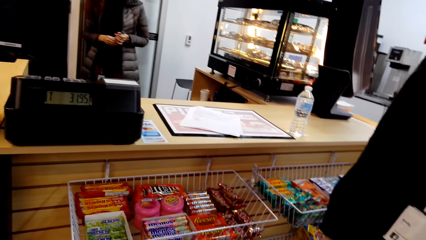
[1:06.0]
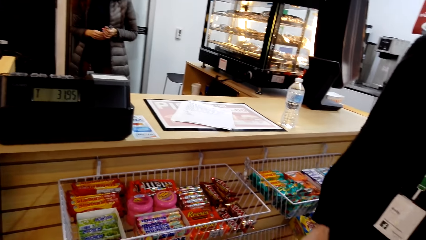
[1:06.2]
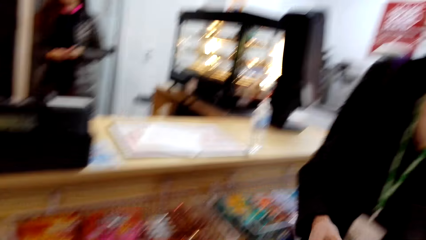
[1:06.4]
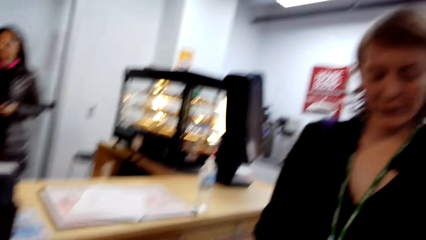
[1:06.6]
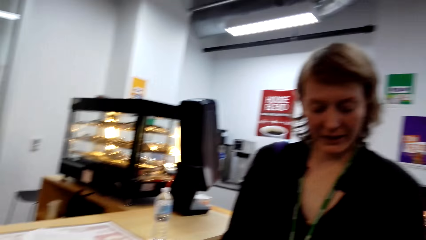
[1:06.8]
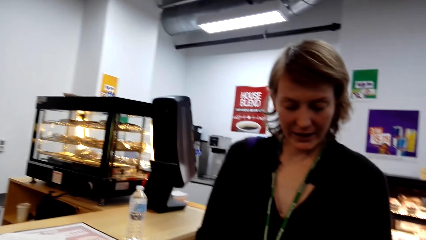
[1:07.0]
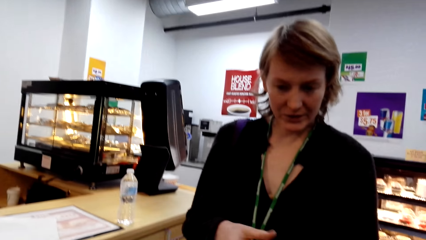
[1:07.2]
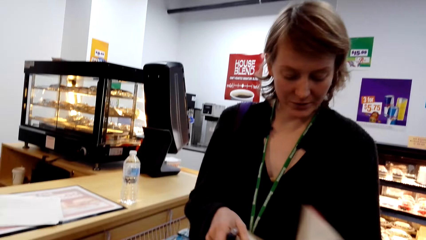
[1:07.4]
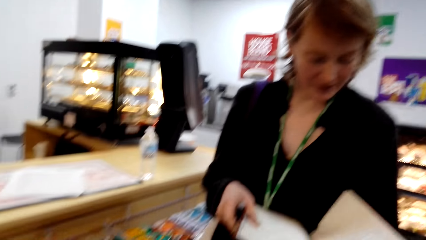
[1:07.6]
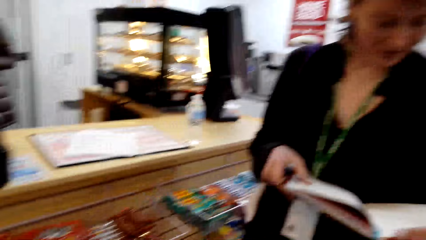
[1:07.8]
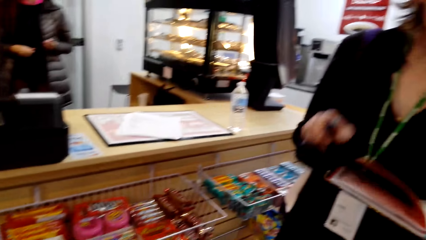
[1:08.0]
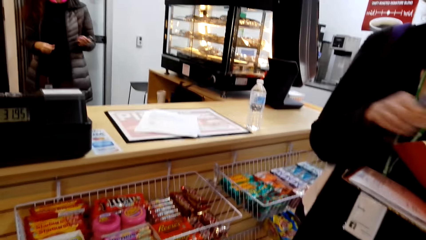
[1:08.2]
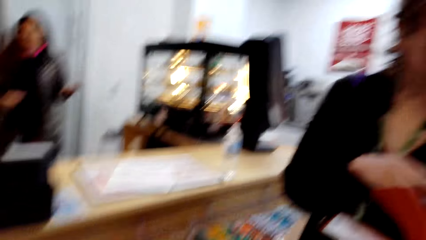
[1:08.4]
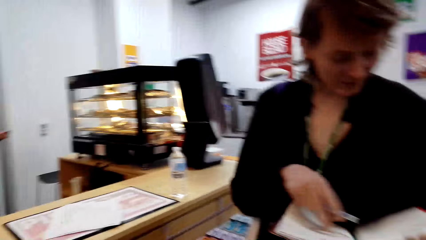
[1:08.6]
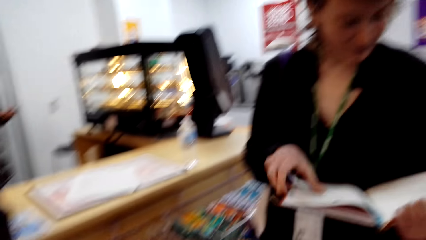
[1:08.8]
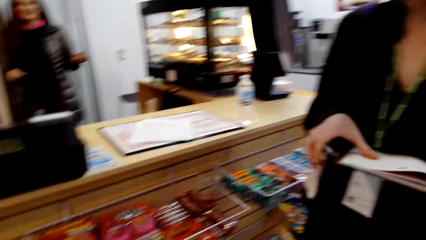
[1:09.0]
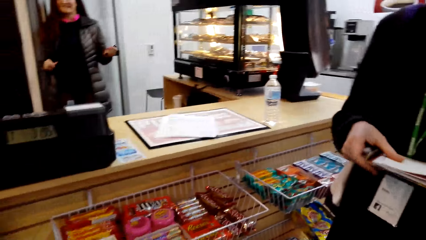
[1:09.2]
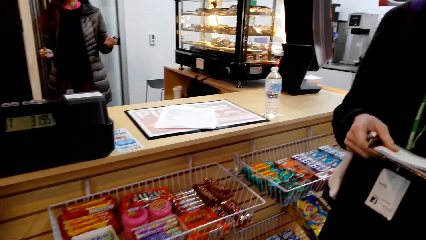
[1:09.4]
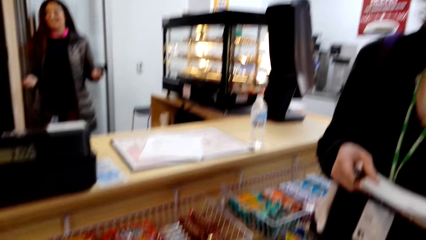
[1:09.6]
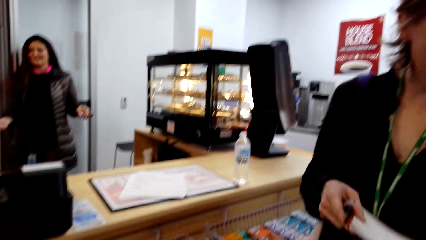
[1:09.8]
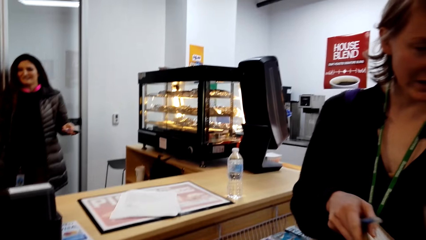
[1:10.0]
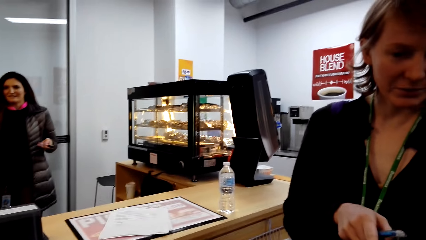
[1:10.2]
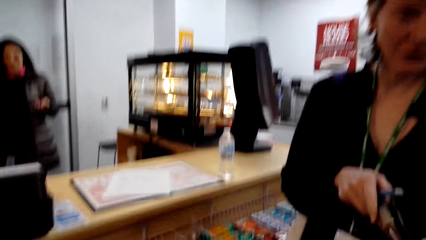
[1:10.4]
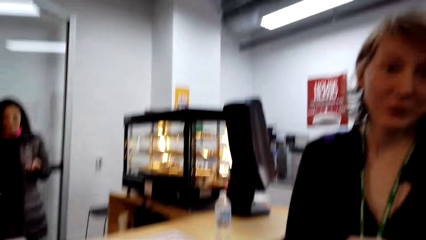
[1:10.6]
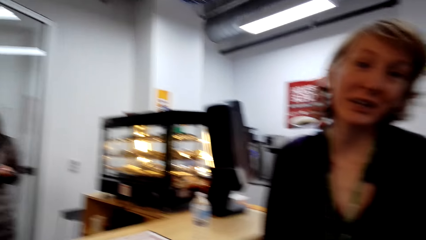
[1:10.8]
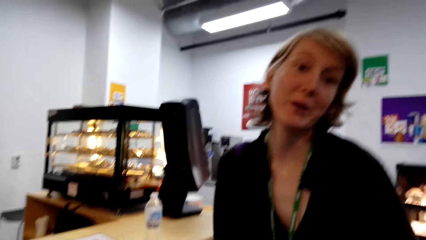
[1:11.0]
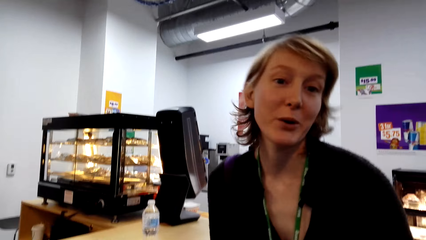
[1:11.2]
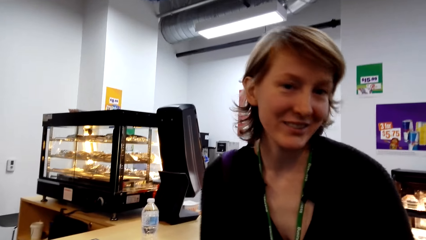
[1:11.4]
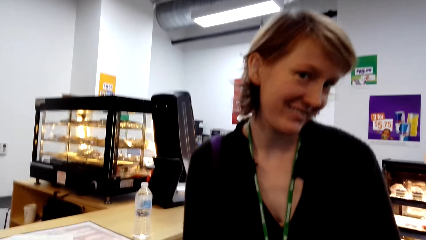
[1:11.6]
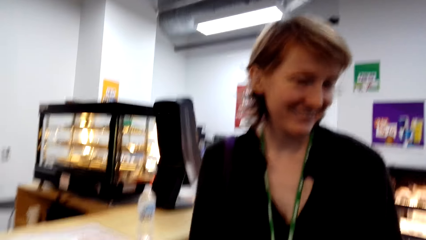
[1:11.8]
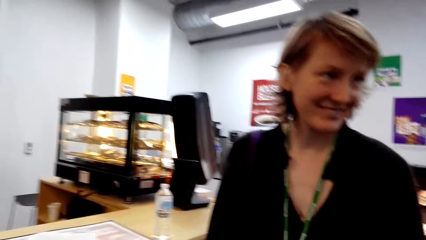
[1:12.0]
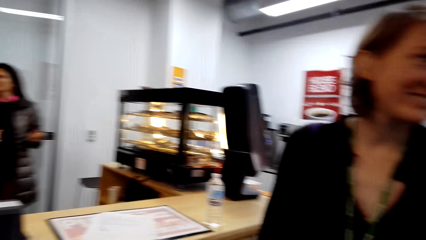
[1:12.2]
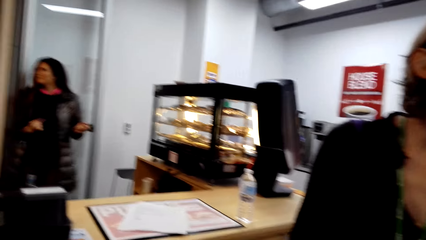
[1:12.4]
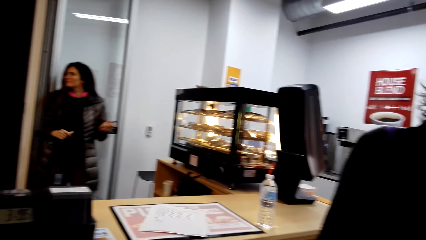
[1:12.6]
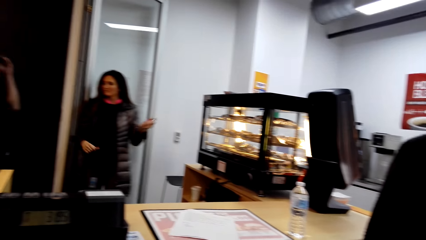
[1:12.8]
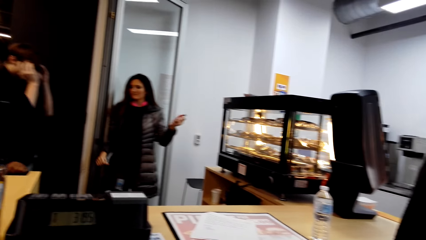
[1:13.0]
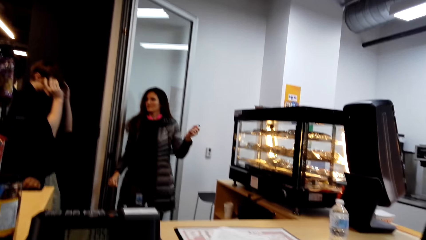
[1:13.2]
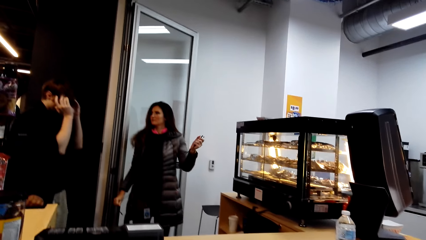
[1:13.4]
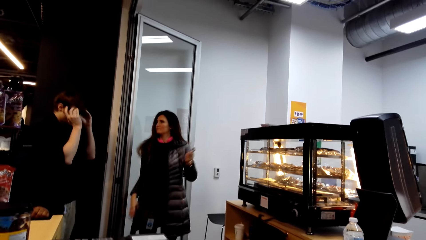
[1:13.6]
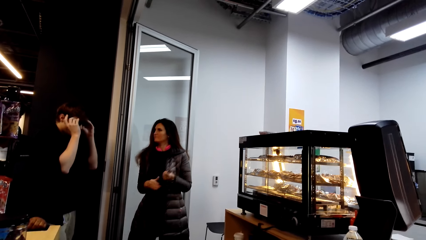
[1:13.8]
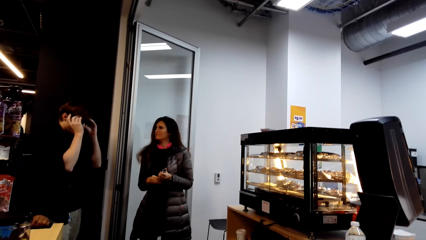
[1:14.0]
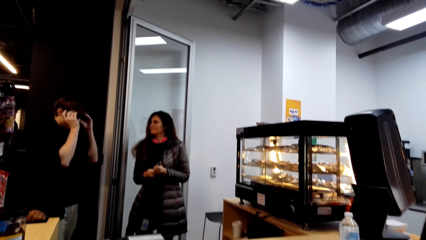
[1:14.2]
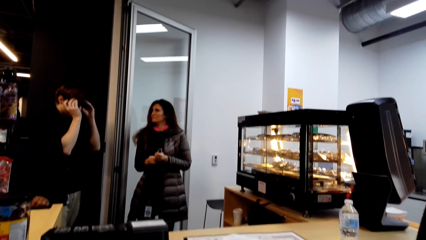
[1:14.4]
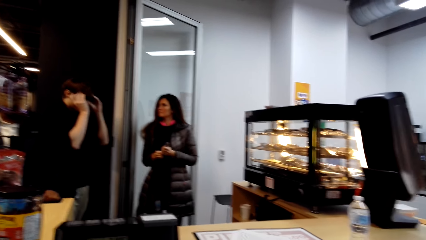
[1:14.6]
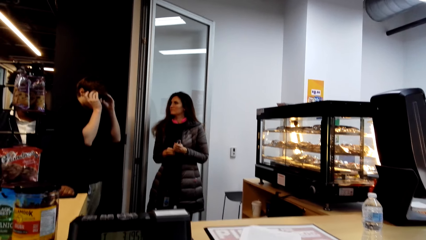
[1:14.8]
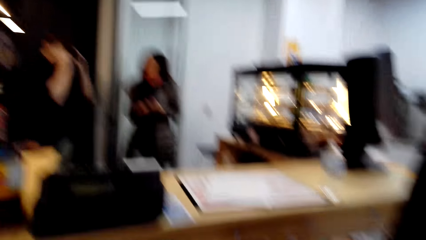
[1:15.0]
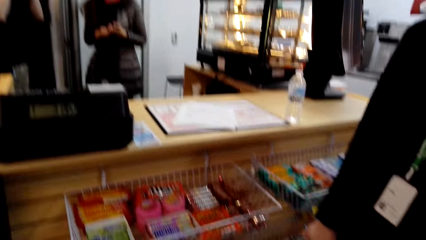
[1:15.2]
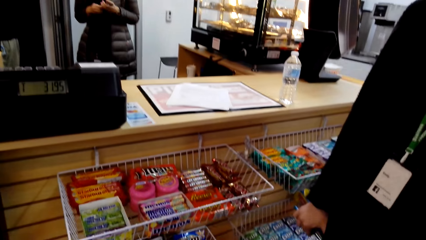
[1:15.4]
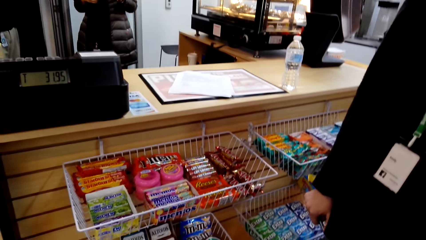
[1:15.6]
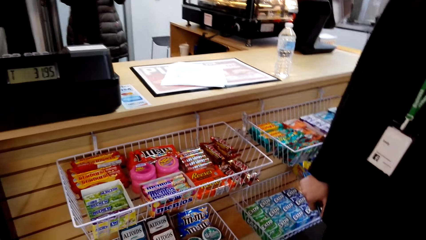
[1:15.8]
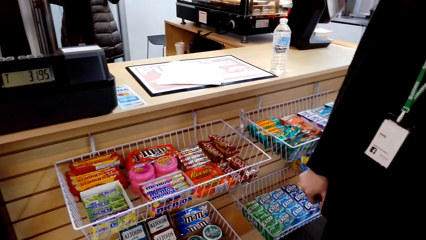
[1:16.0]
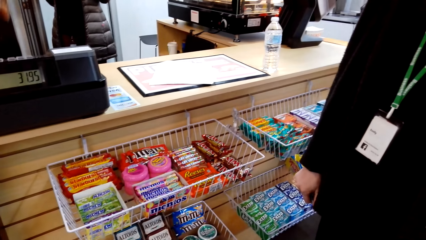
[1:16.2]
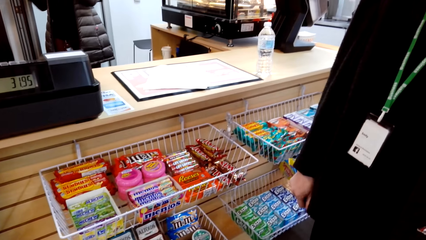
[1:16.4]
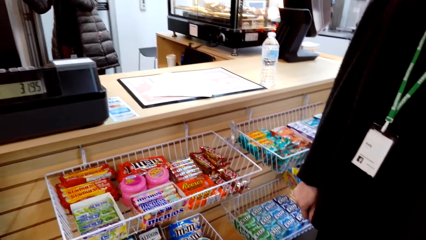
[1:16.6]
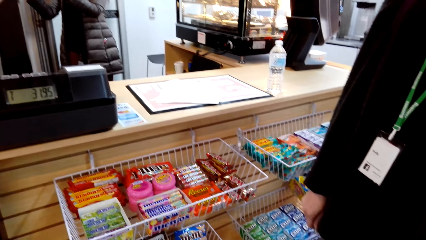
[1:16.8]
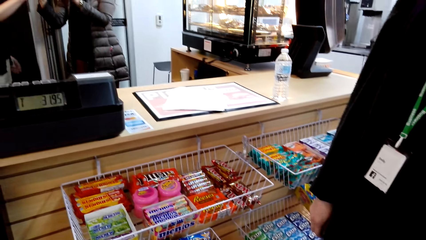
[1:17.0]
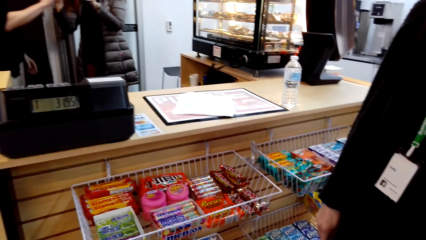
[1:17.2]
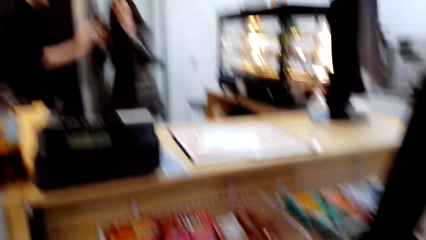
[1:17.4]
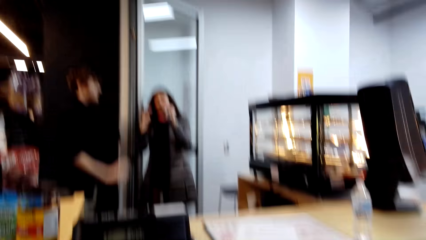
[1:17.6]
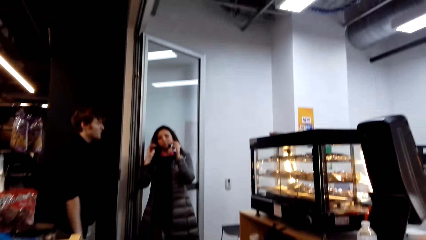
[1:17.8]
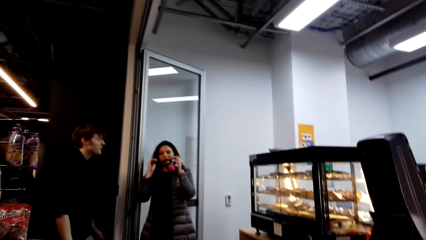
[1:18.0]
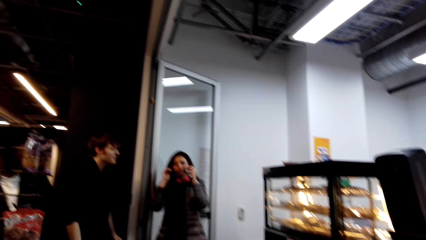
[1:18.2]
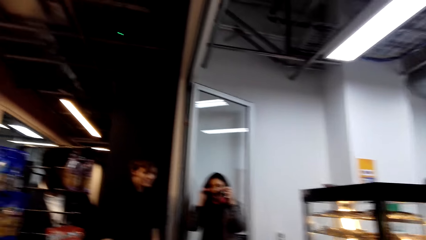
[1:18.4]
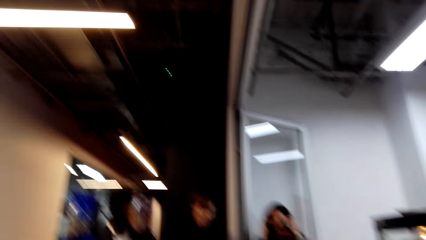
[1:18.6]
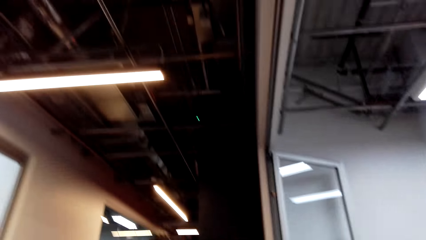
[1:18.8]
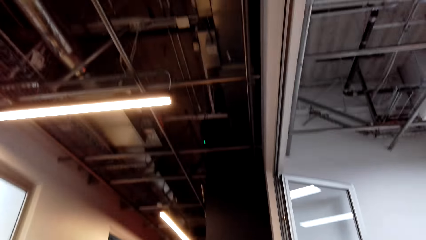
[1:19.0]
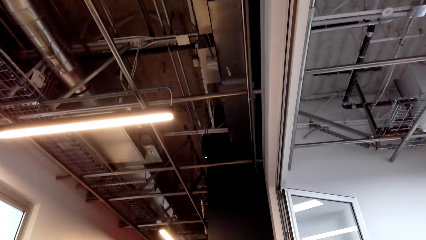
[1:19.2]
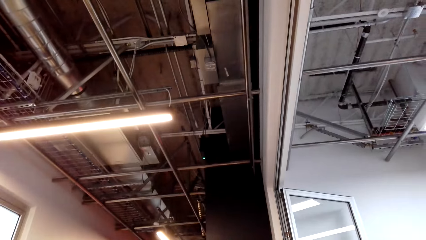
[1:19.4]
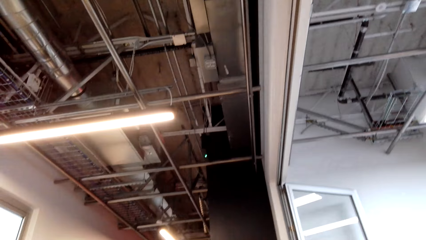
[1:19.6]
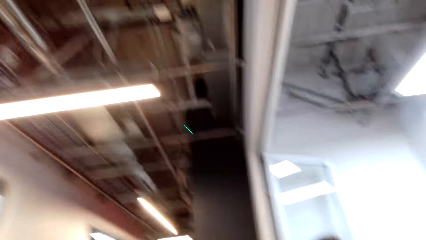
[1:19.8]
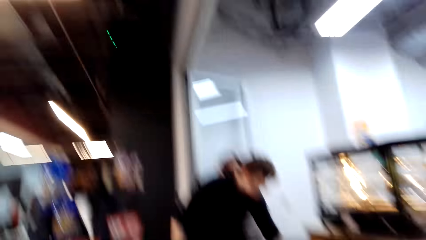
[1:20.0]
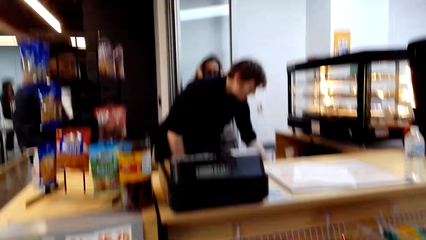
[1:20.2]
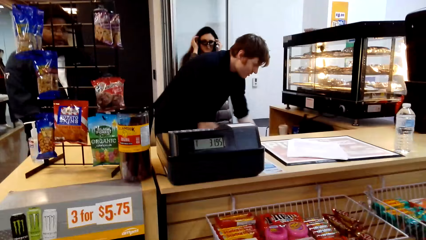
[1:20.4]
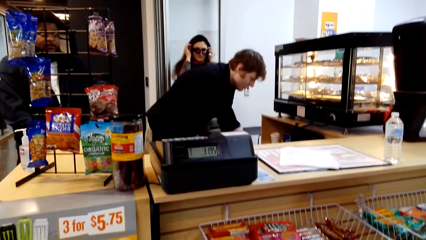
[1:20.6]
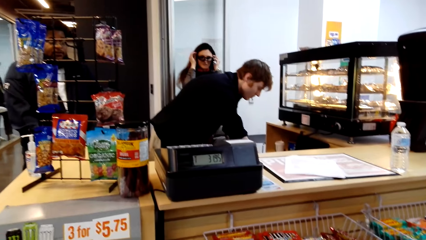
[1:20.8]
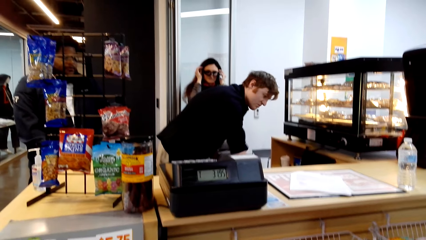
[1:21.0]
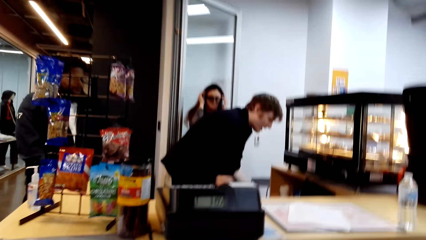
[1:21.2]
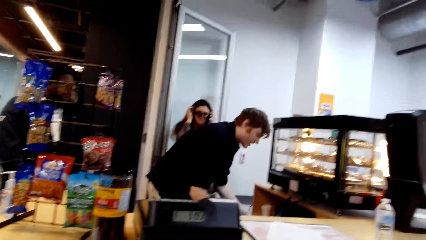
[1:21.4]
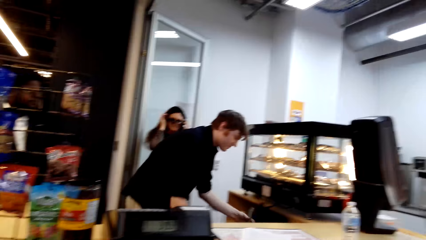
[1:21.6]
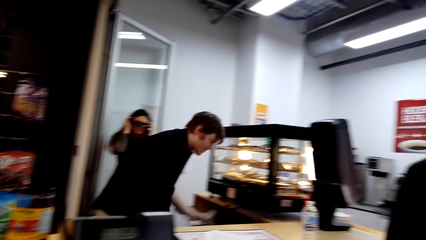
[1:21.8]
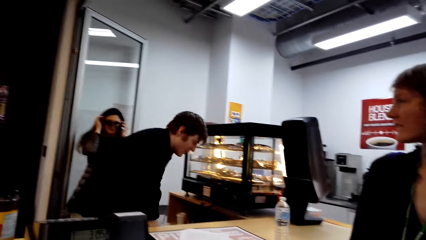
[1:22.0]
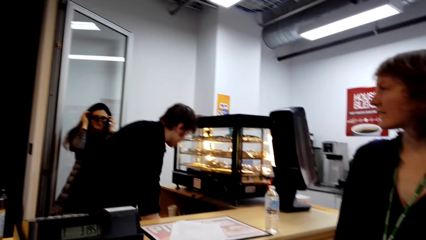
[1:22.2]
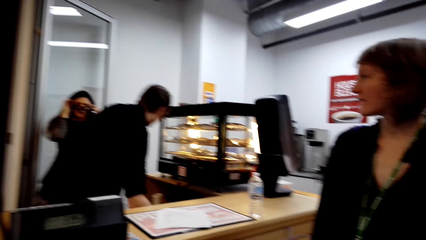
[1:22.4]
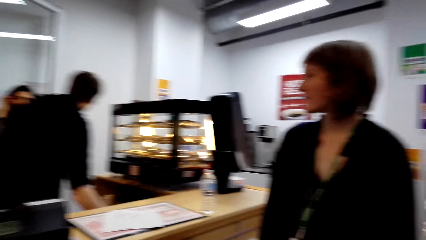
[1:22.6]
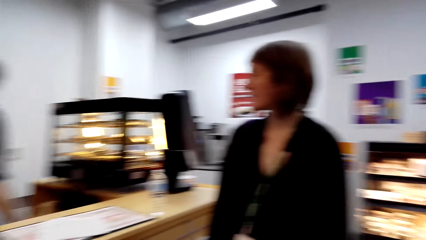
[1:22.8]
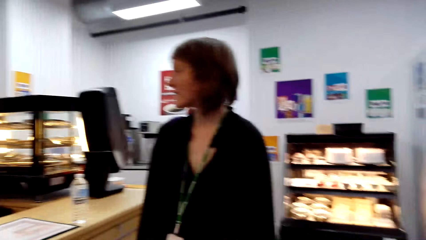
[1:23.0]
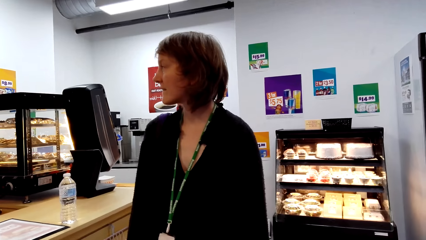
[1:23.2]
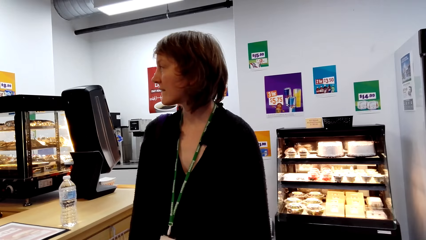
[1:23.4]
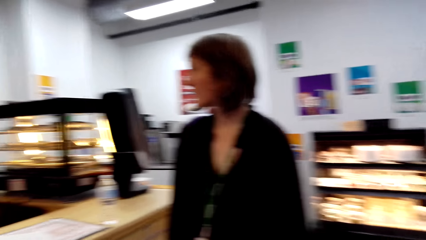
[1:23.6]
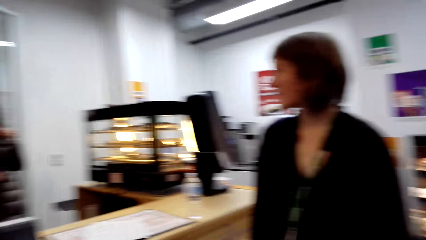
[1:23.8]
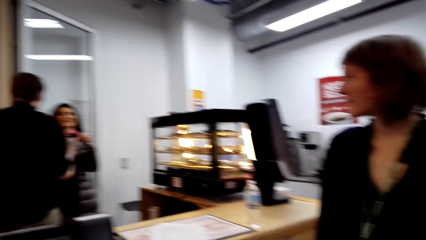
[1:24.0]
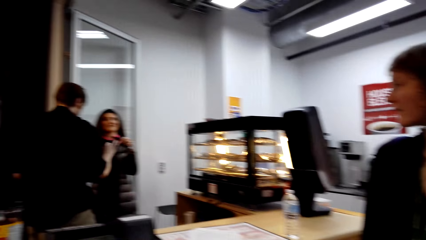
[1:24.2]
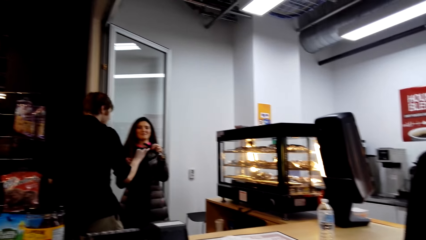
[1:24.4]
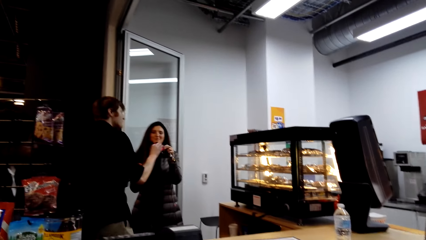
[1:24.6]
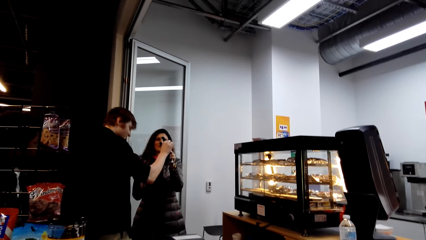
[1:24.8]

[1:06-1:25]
The camera wearer looks around the supermarket. A woman reads a book. The woman converses with the camera wearer. The camera wearer converses with the woman. They look around the supermarket. They look around the supermarket again. They look at the woman.
